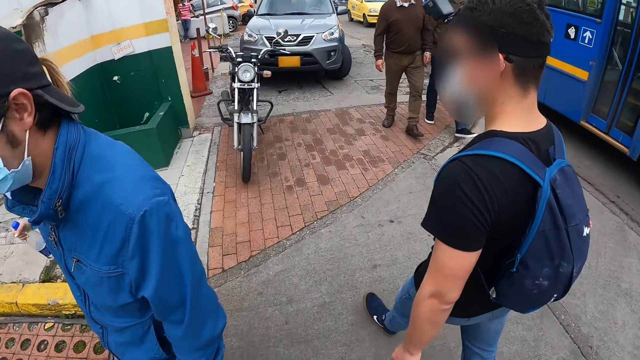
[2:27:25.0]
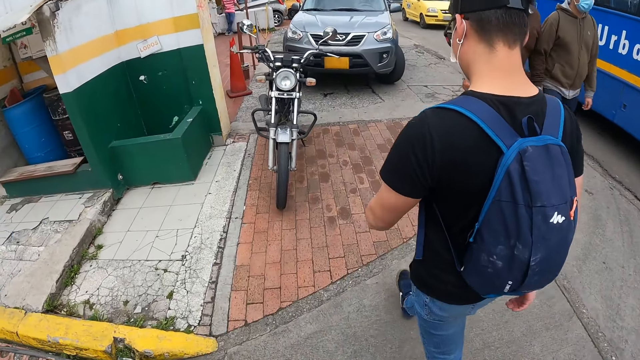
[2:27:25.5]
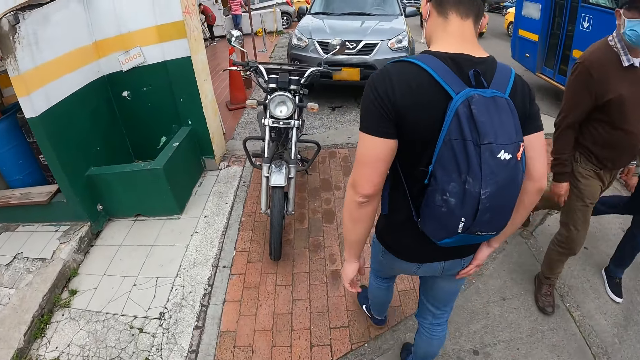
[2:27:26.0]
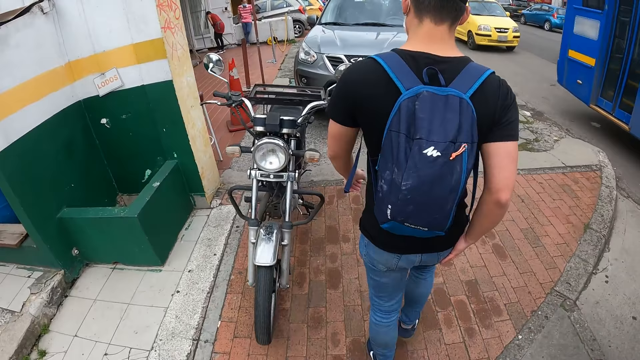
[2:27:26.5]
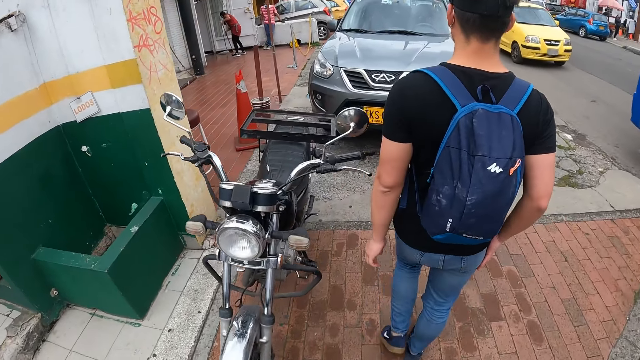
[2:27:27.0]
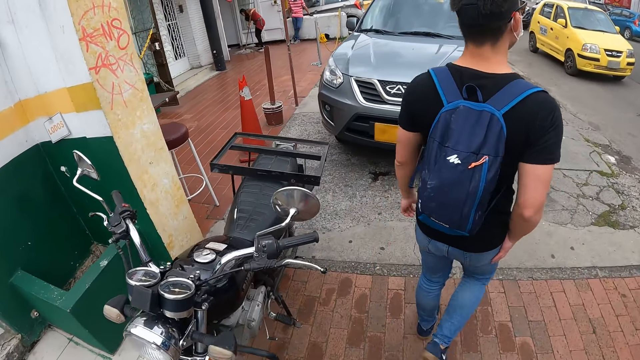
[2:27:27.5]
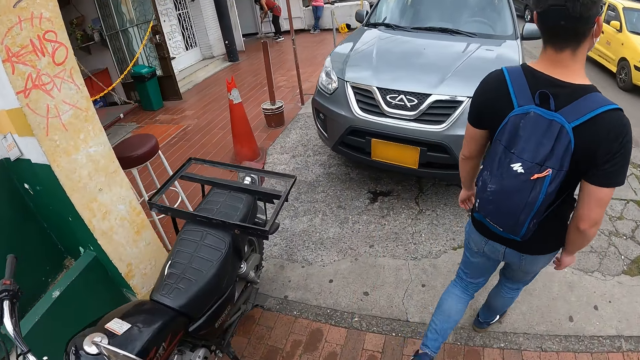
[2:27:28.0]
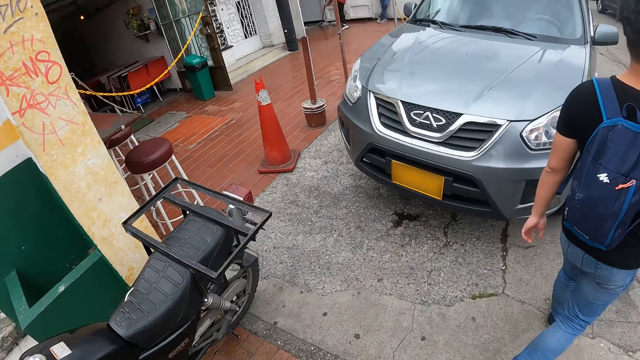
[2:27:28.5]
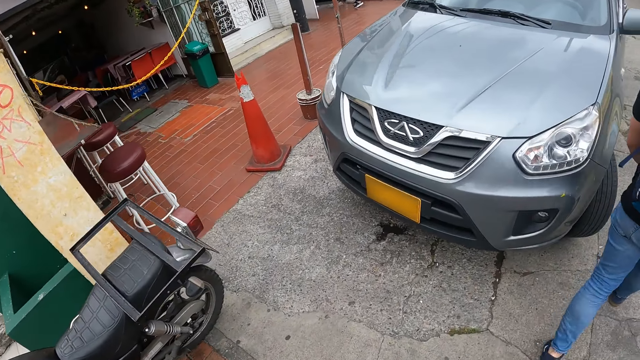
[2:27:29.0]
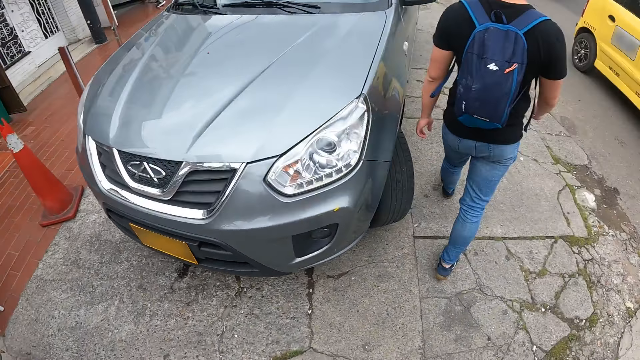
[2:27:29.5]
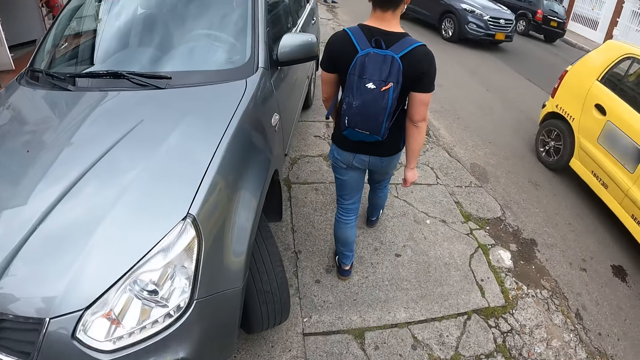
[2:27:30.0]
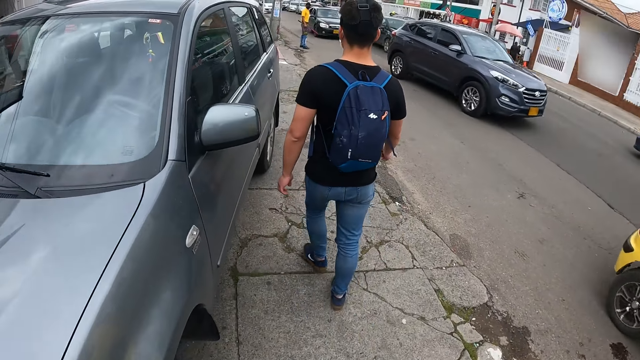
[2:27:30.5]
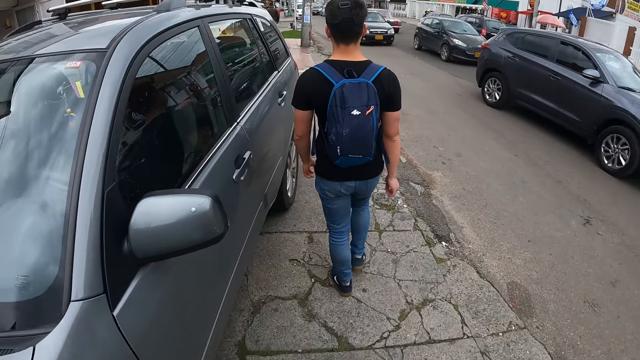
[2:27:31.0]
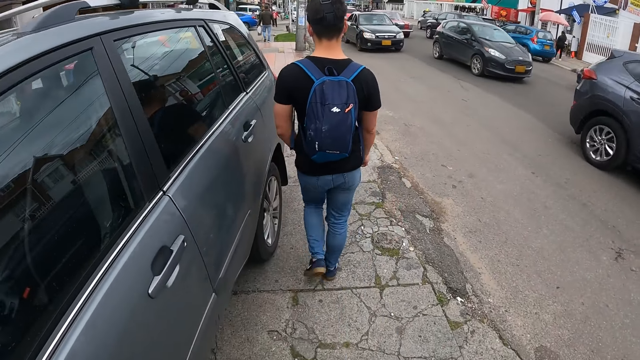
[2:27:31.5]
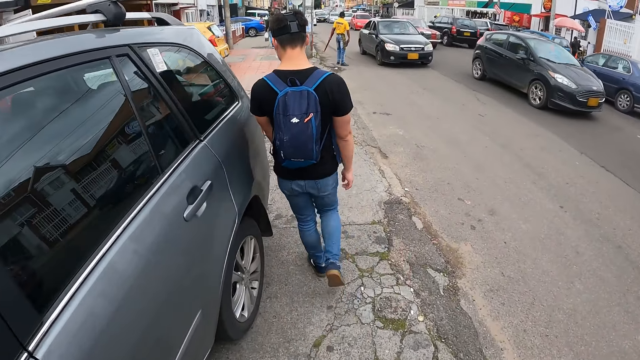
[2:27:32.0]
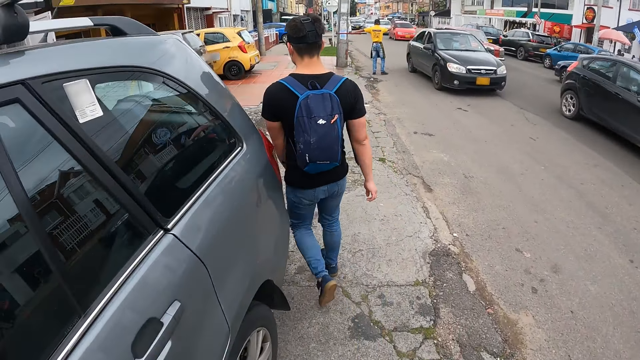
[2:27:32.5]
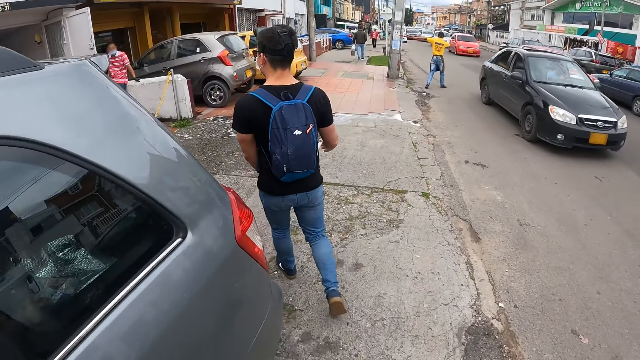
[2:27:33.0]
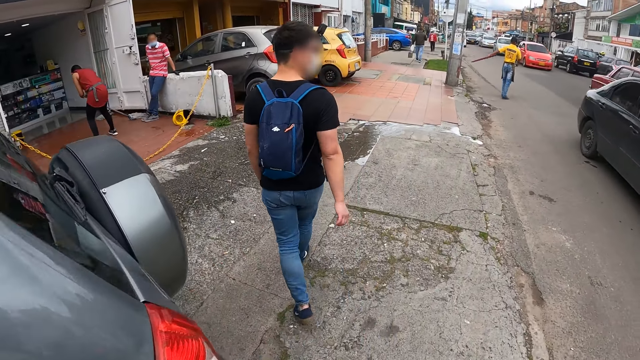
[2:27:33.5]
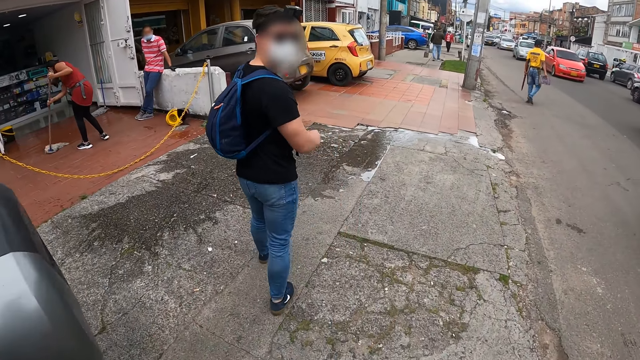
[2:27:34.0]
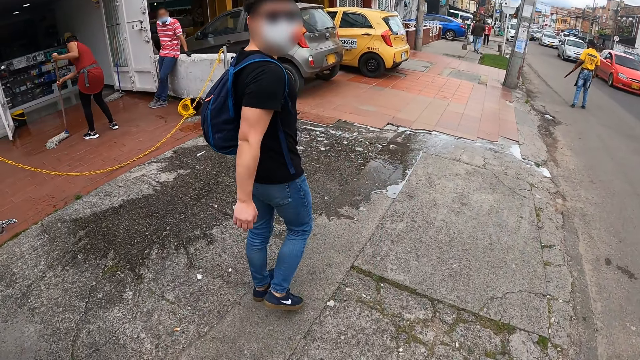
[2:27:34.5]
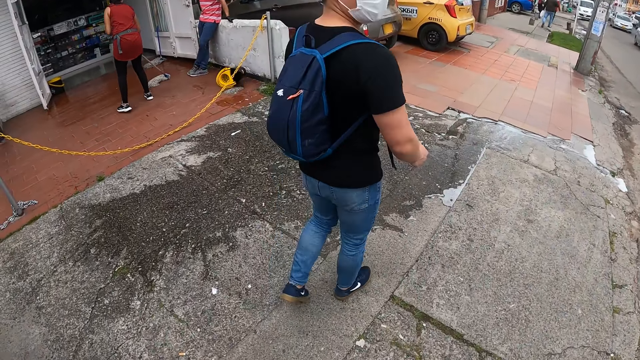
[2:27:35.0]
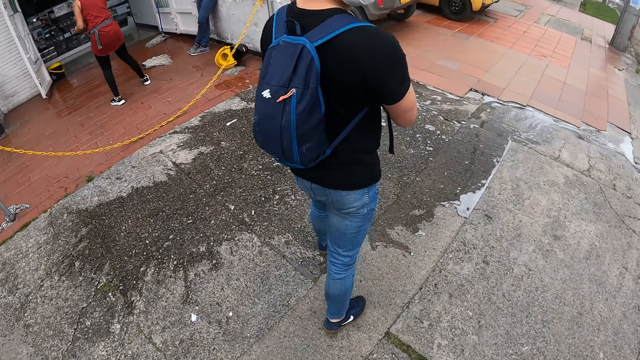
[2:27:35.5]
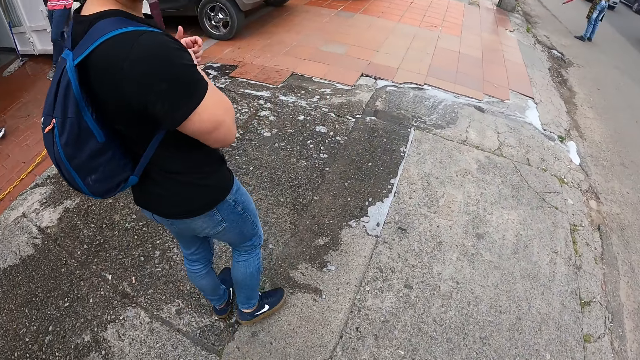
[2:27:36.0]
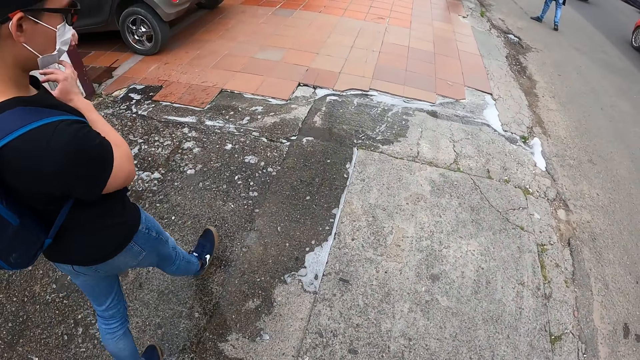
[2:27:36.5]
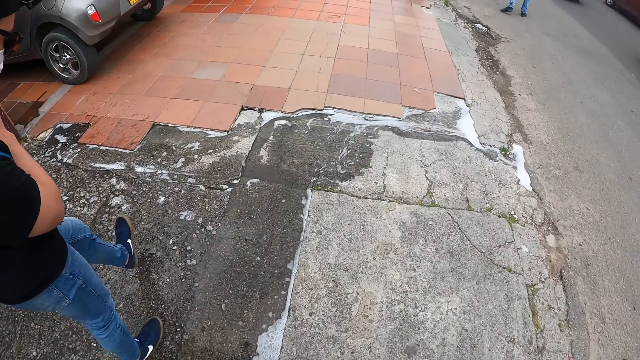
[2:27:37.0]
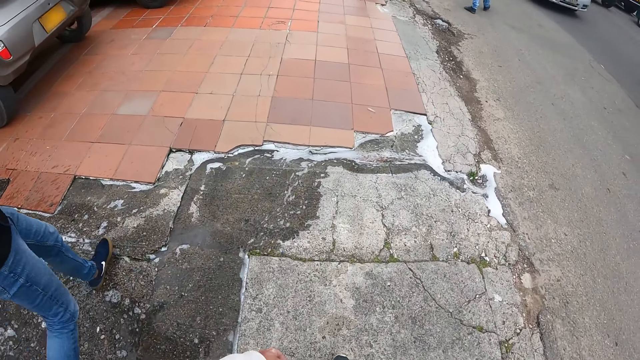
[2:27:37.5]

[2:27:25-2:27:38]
A person looks back at the camera wearer.

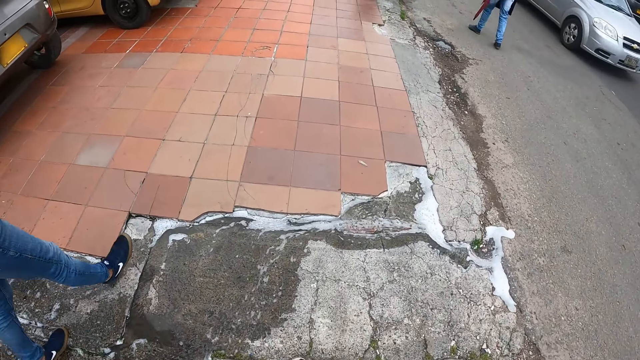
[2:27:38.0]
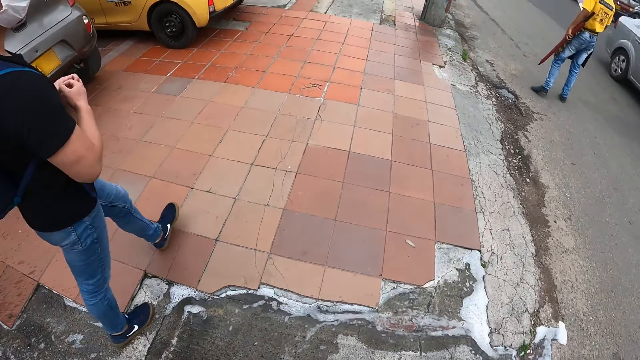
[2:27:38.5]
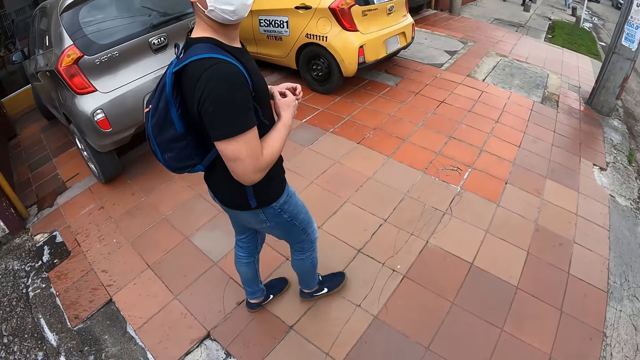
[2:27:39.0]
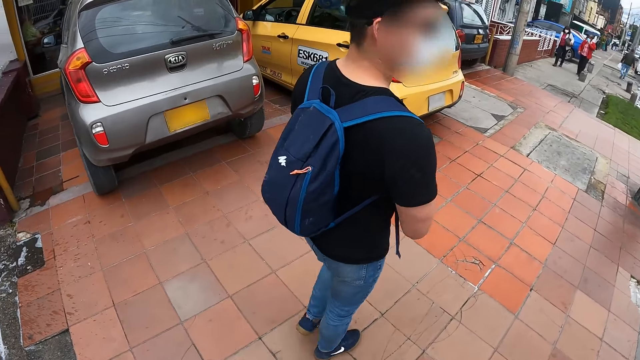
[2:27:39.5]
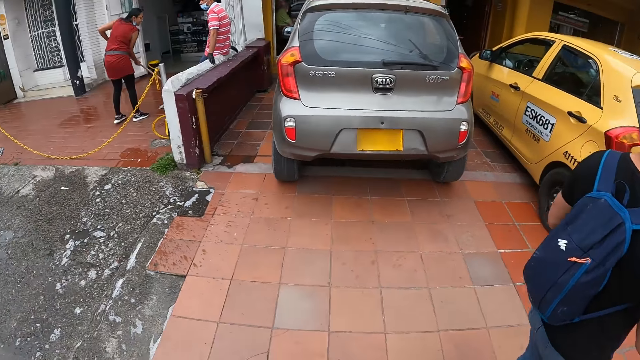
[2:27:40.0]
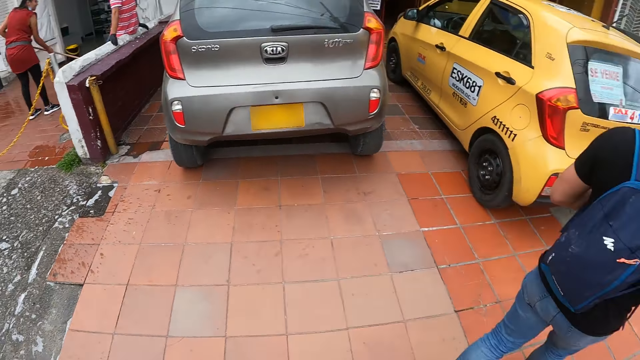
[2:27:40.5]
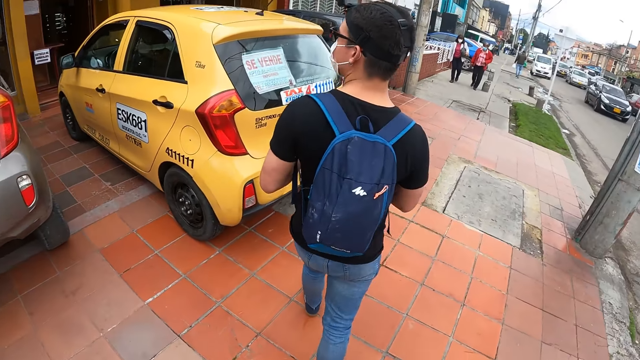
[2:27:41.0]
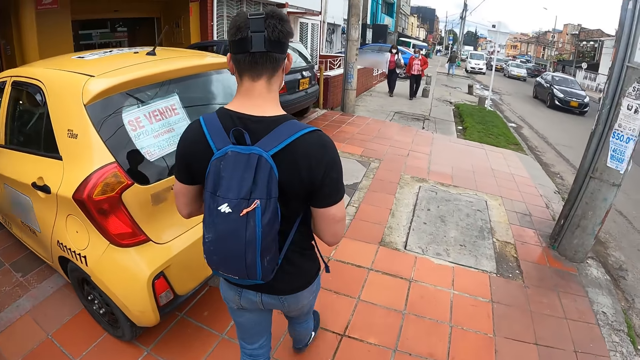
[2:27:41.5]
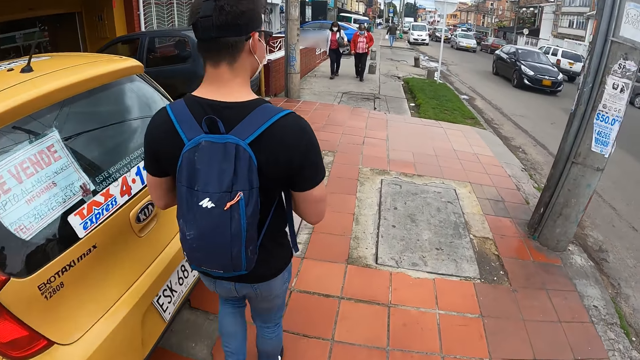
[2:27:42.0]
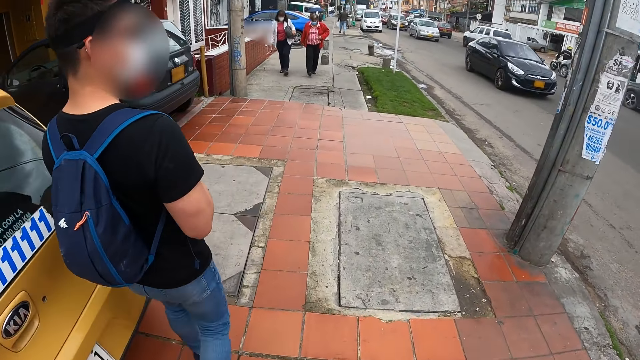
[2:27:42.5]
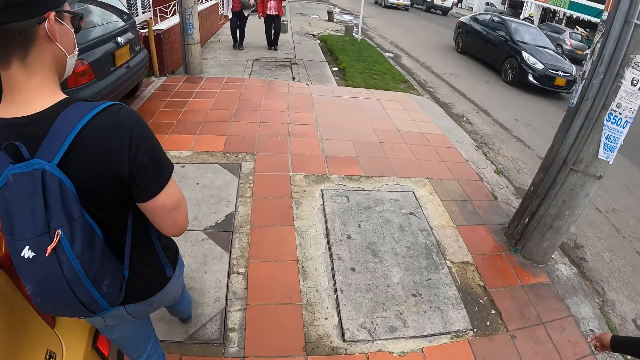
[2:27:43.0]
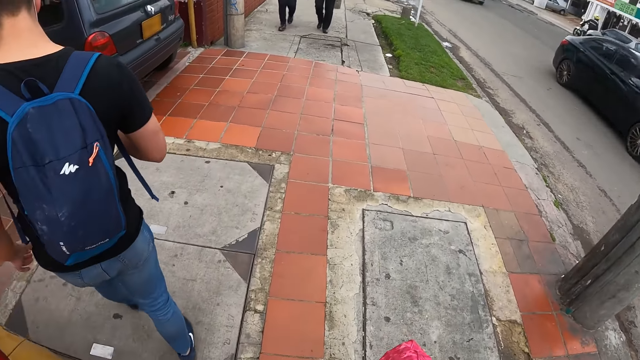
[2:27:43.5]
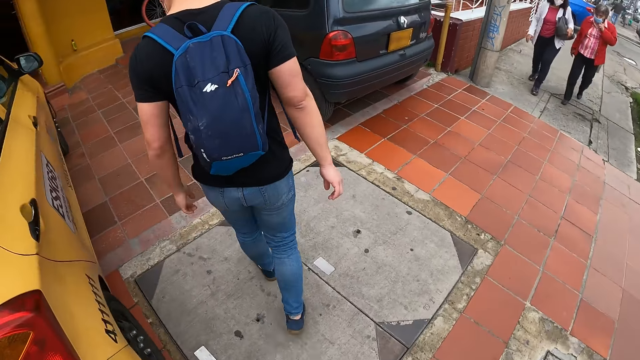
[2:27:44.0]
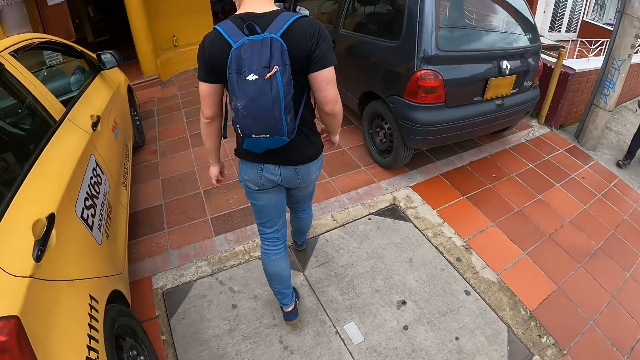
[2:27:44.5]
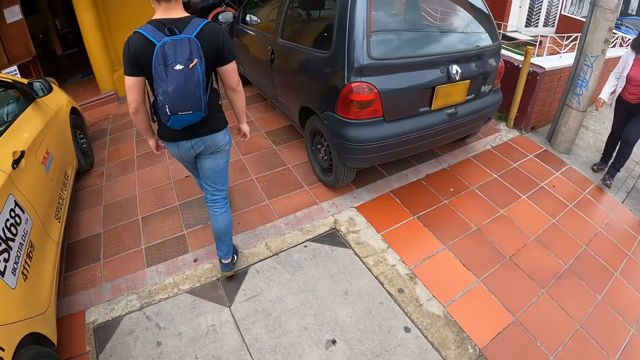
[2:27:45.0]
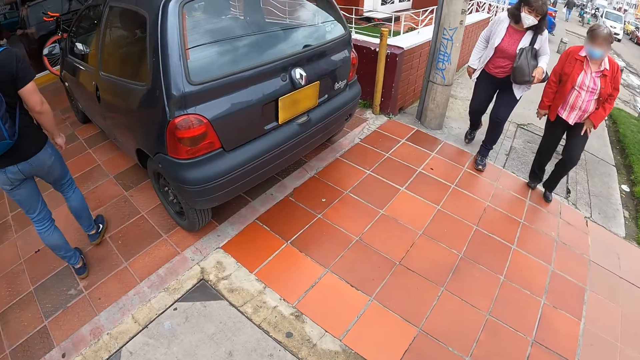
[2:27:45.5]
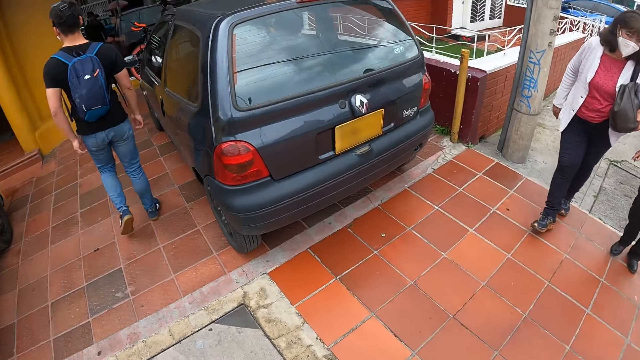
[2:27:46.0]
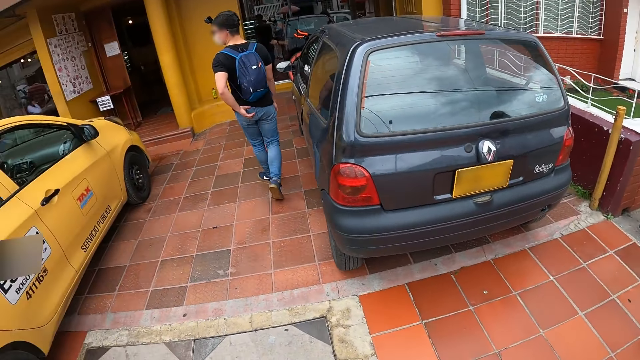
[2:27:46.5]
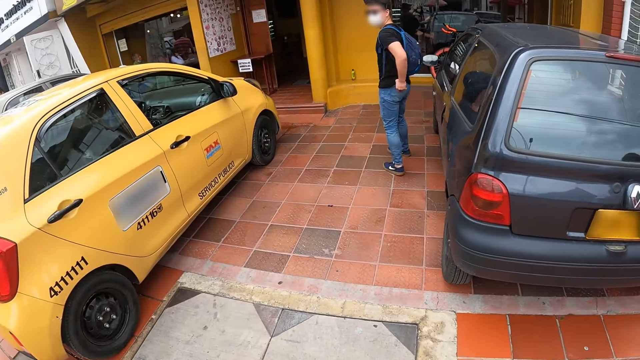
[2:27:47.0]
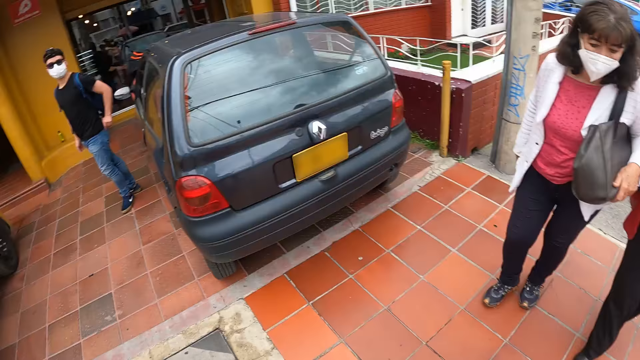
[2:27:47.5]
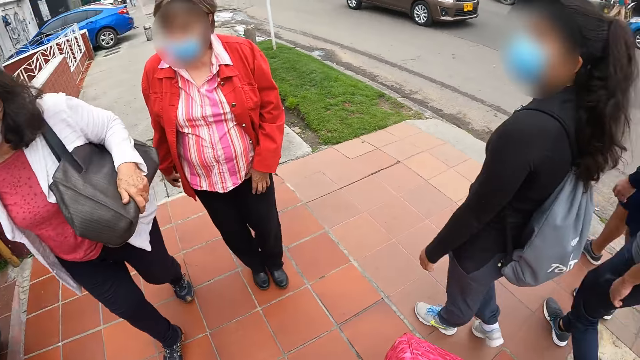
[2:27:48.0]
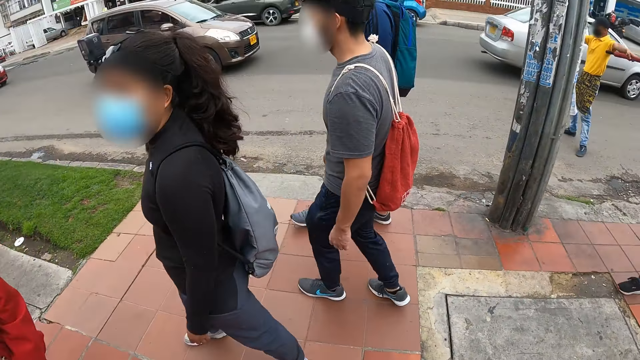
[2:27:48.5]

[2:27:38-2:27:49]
The camera wearer looks around.
